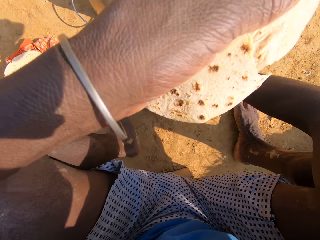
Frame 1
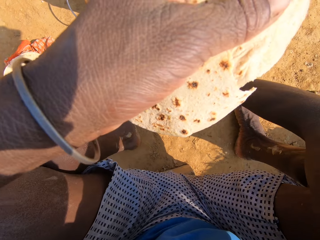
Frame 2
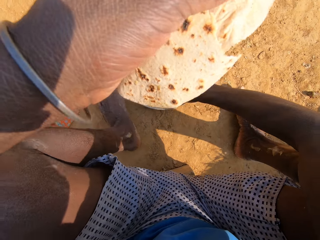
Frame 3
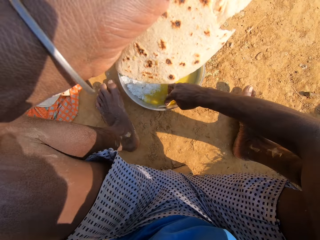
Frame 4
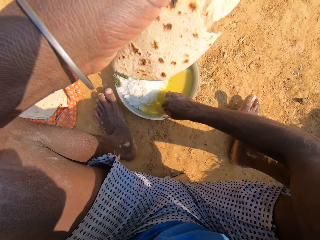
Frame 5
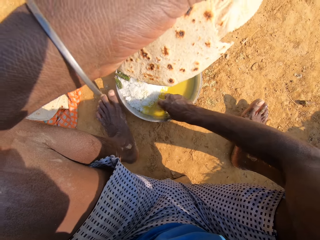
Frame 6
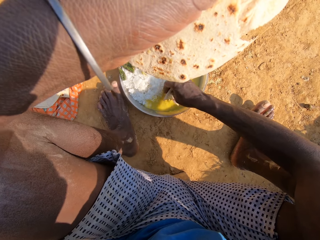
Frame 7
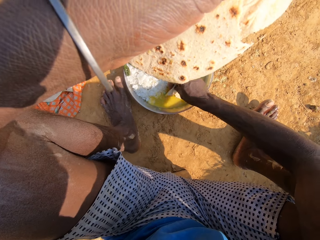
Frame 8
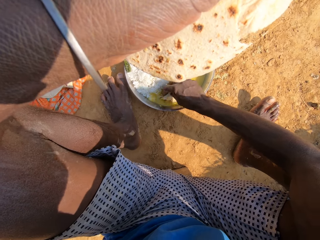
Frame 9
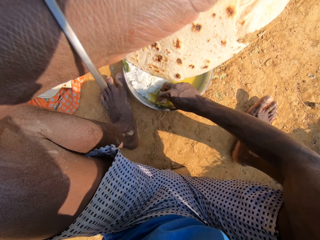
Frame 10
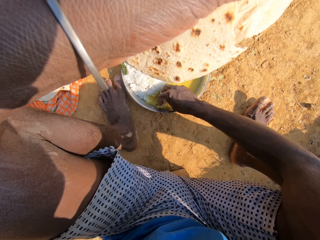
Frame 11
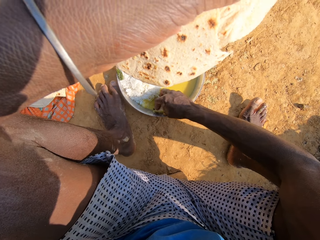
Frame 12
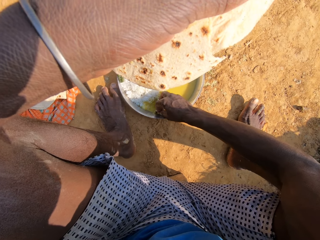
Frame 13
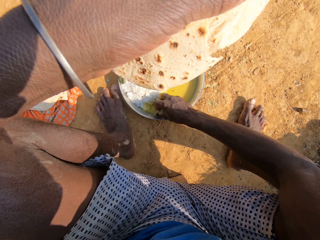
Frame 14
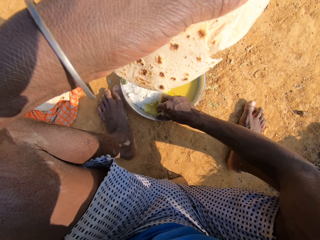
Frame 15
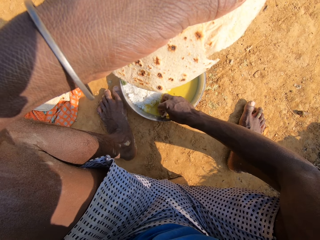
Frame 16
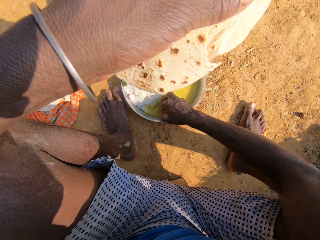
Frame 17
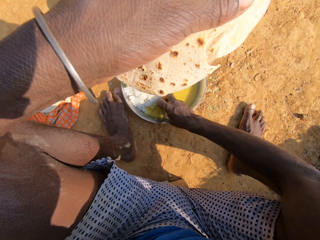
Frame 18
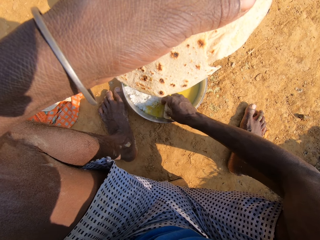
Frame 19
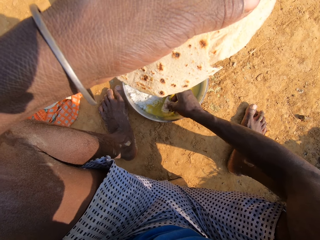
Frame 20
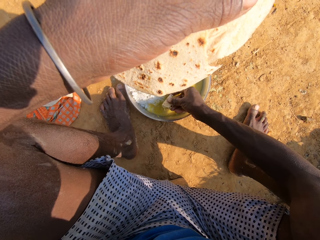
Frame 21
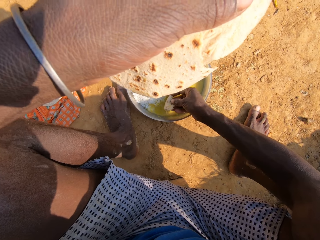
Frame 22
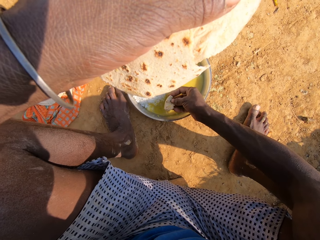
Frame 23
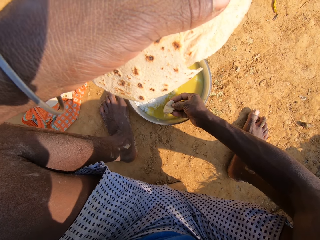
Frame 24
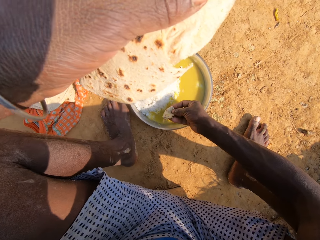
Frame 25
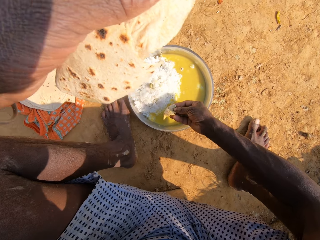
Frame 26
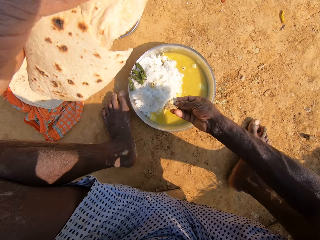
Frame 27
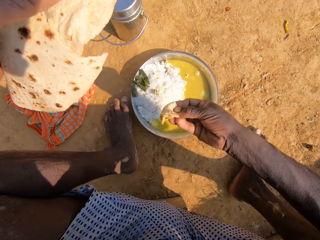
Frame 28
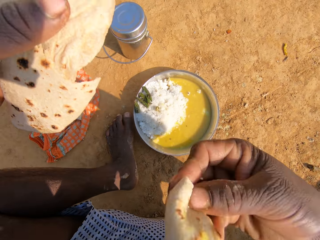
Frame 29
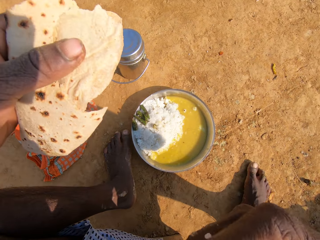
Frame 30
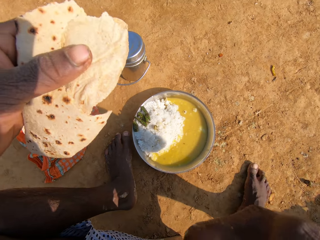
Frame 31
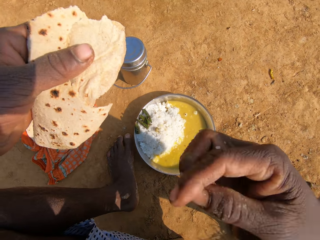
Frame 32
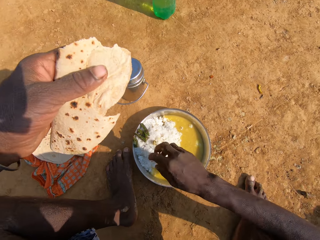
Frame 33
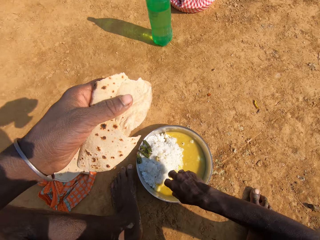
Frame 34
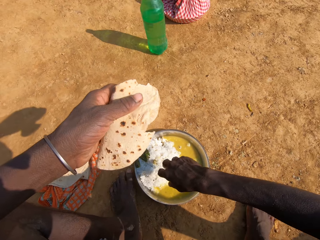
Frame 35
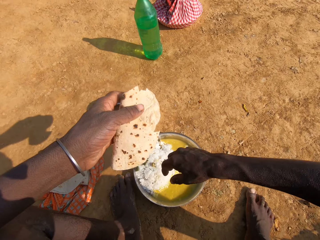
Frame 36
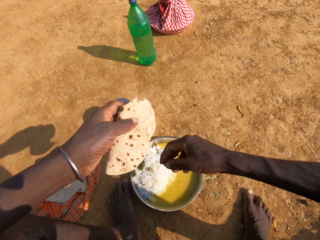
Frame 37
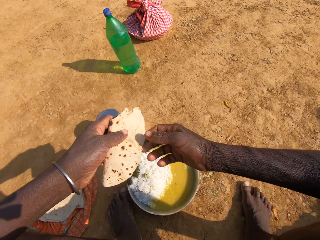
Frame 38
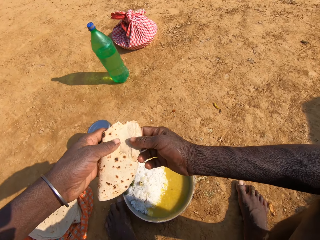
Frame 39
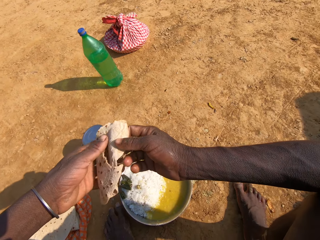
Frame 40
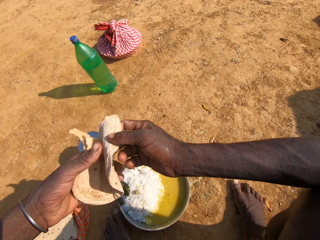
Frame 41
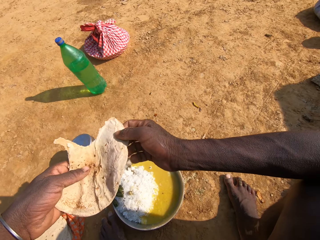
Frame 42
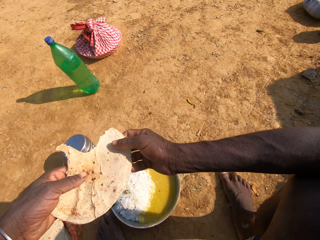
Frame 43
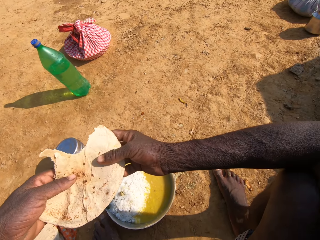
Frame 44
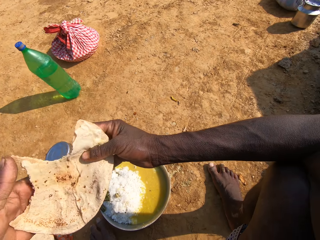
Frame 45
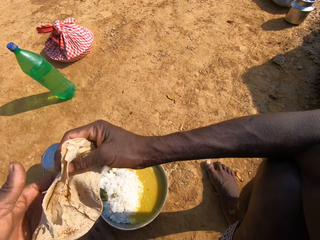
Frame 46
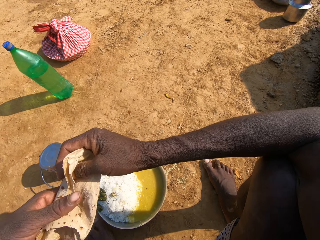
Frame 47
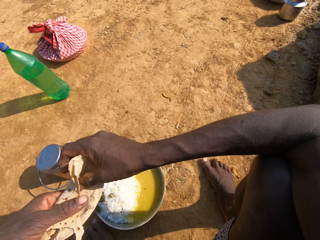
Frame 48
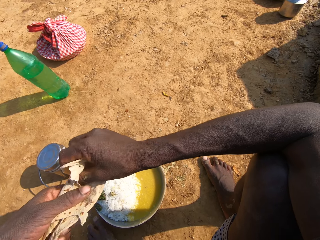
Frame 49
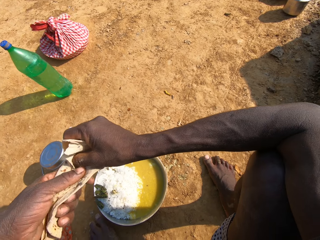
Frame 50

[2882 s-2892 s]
The camera wearer scoops the food. They converse with a person. They scoop the food again. They dip the roti in a vegetable curry. They eat the roti. They hold the food. They look around. They unfold the roti.

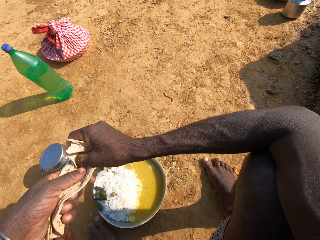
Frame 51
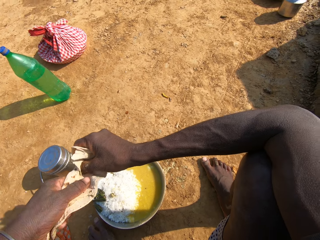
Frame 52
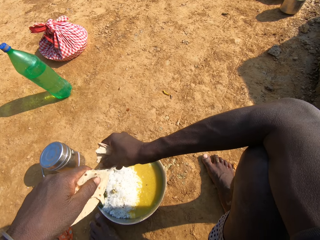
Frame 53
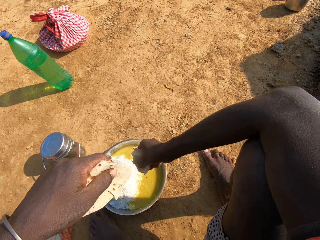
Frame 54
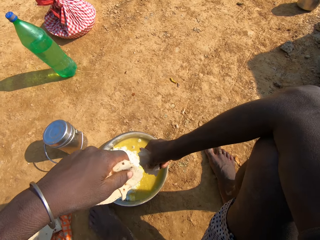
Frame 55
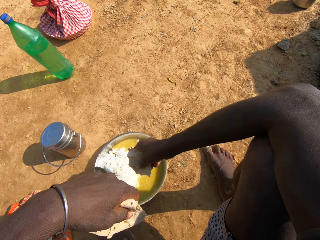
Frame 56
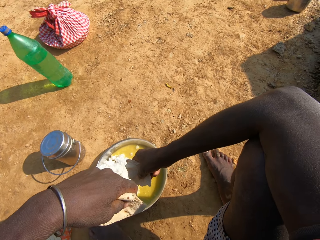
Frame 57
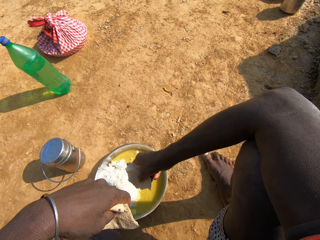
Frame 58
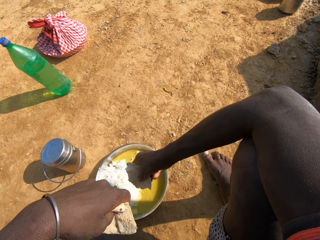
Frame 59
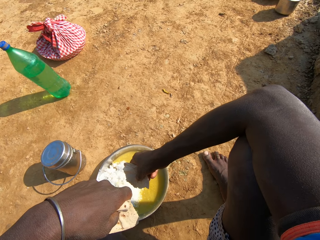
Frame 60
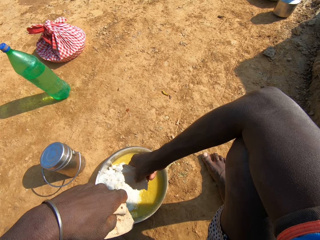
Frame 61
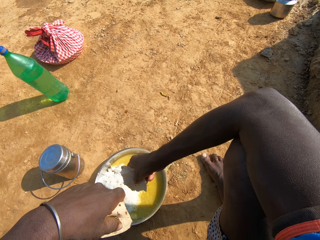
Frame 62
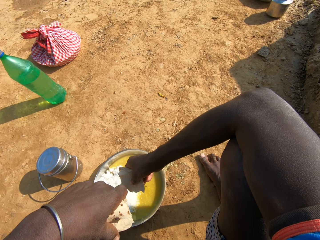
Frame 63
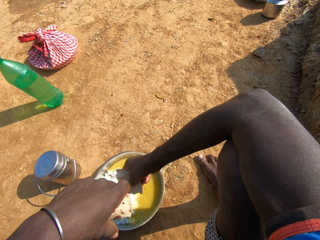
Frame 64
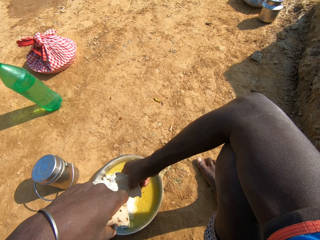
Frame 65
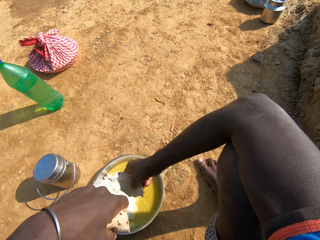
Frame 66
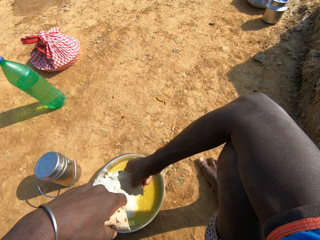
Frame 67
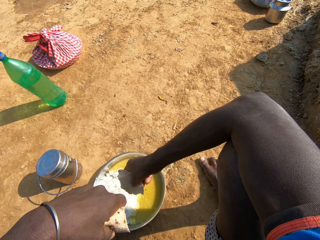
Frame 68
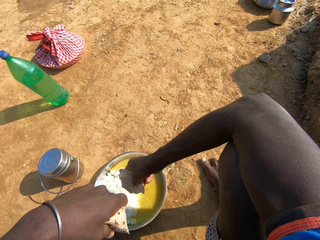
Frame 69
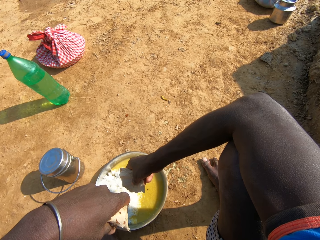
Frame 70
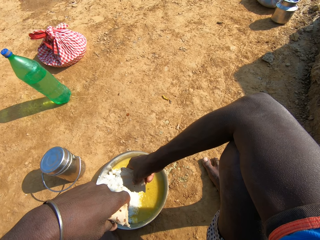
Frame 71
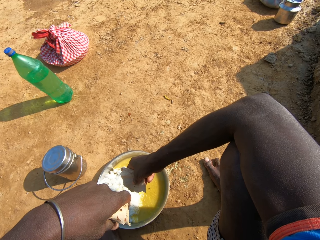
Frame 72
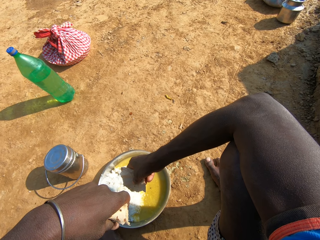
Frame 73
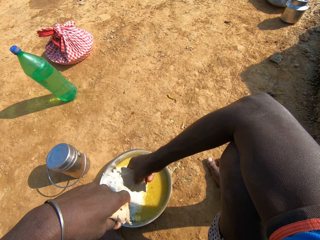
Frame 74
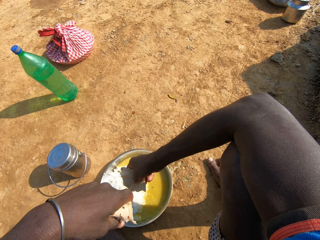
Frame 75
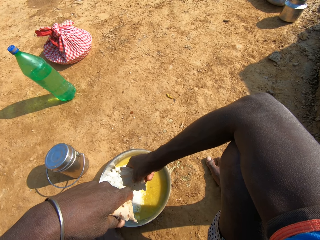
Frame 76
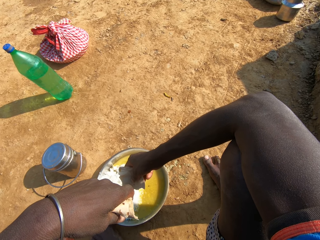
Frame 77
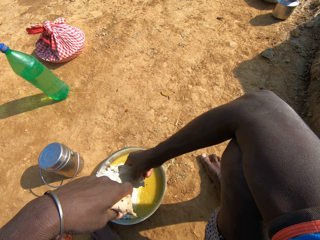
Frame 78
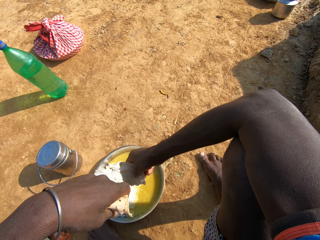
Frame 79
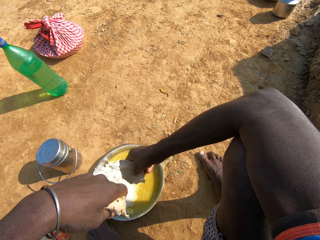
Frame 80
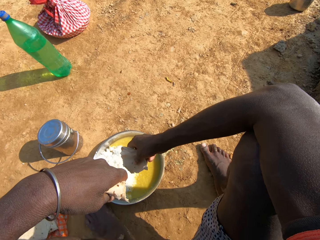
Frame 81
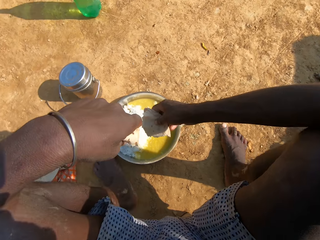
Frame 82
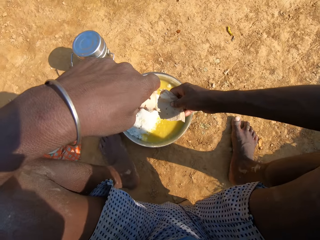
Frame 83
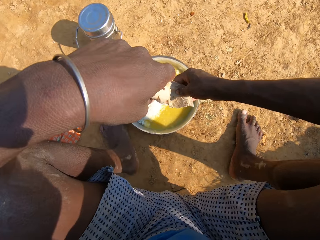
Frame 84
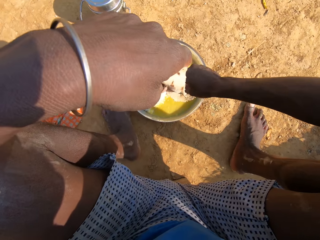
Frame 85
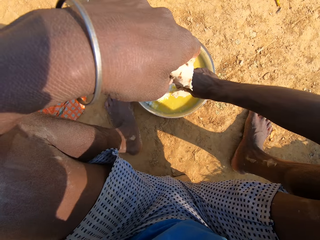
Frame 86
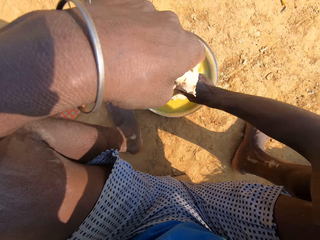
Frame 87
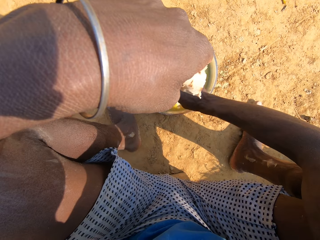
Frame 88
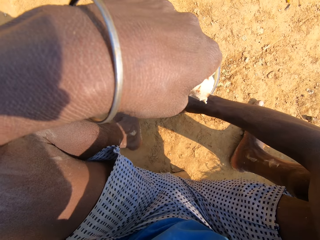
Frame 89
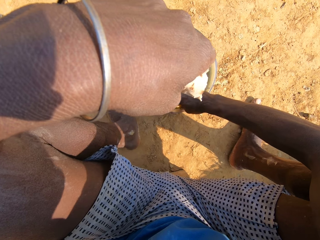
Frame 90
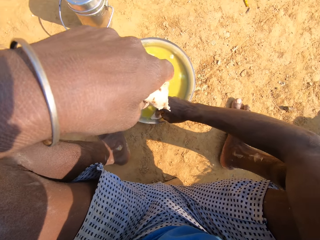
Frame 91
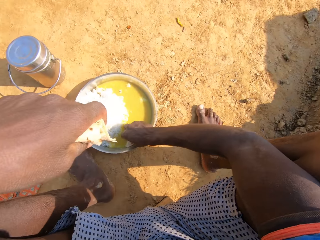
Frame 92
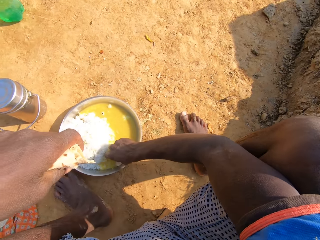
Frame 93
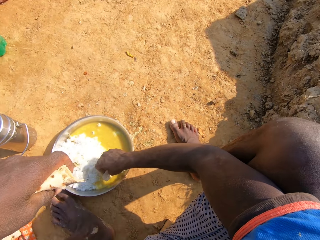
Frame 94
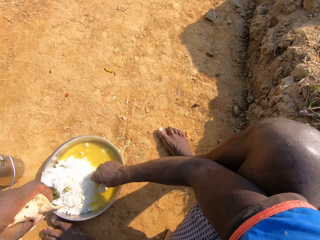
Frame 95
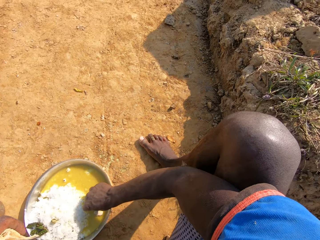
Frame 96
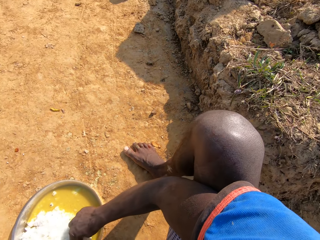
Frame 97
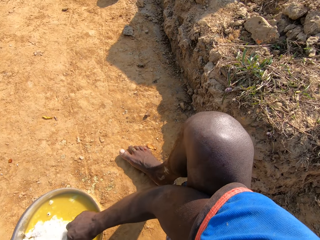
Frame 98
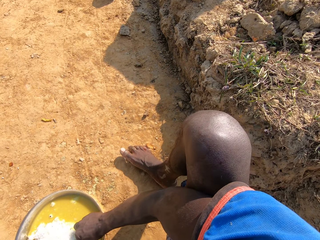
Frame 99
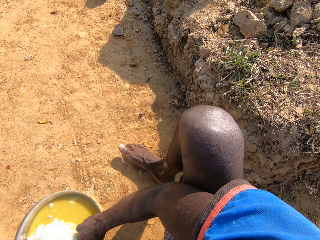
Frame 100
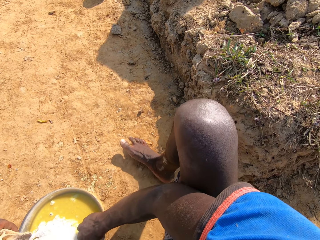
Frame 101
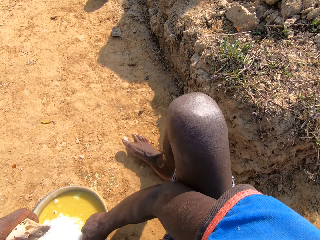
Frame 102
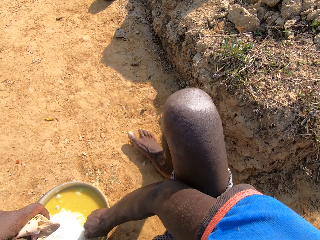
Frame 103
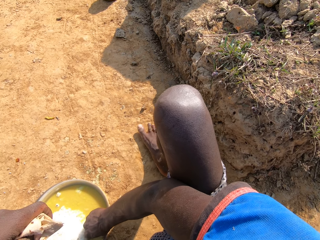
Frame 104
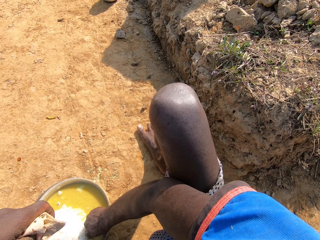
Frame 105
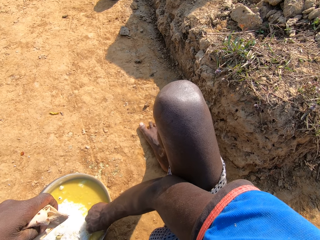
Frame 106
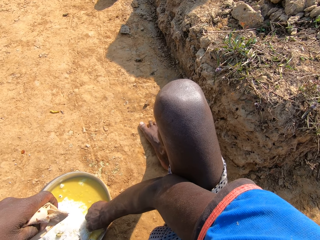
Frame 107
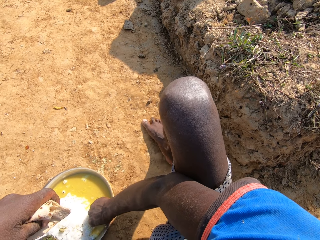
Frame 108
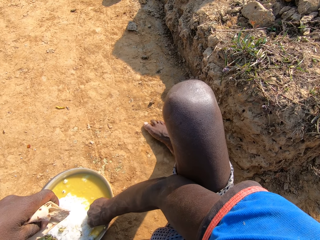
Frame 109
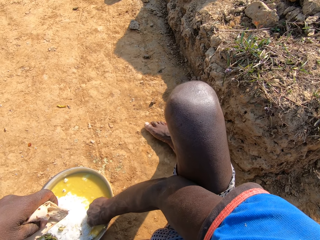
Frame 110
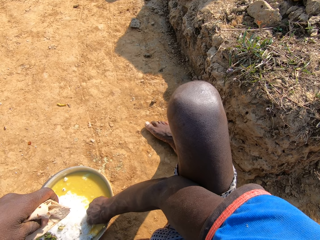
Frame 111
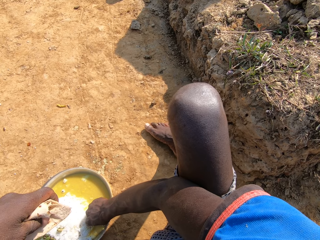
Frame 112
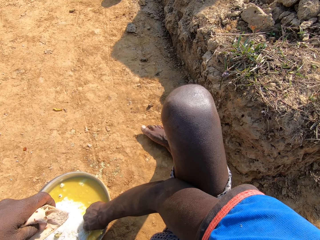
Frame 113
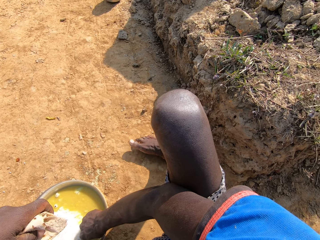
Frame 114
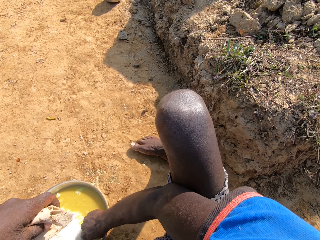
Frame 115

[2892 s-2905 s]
The camera wearer cuts the roti. They look around. They talk. They eat the food and talk. They dip the roti in a vegetable curry. They scoop the food. They converse with a person. They scoop the food again.
